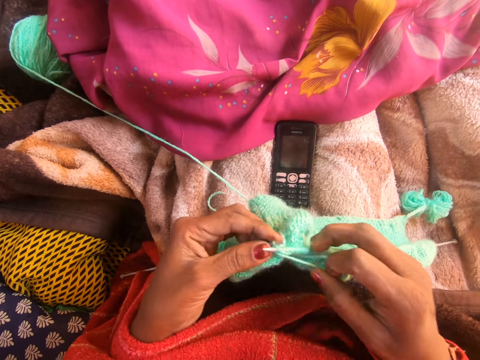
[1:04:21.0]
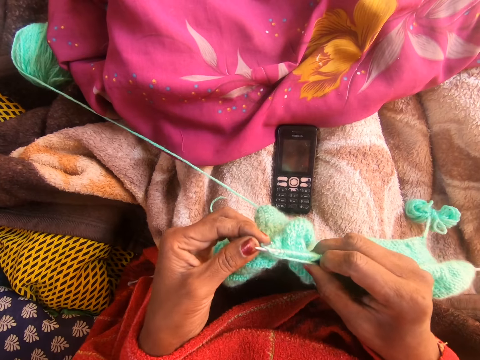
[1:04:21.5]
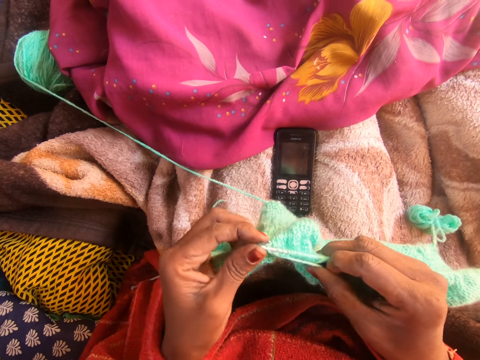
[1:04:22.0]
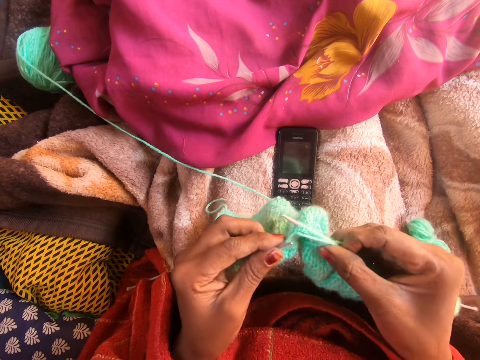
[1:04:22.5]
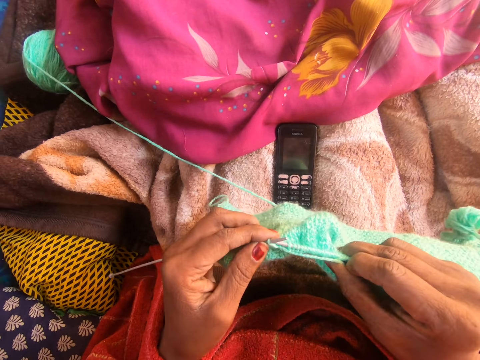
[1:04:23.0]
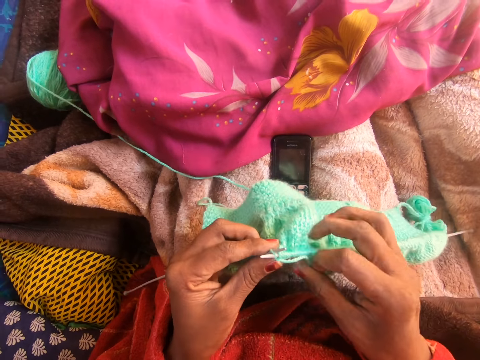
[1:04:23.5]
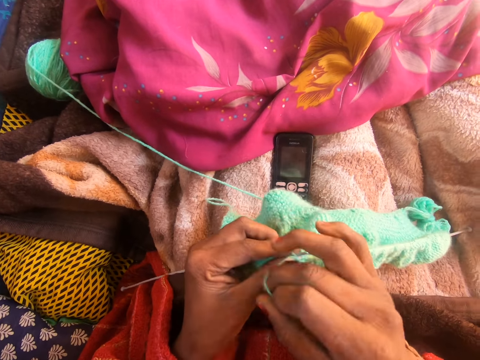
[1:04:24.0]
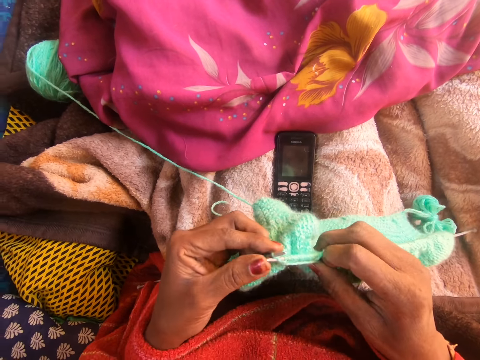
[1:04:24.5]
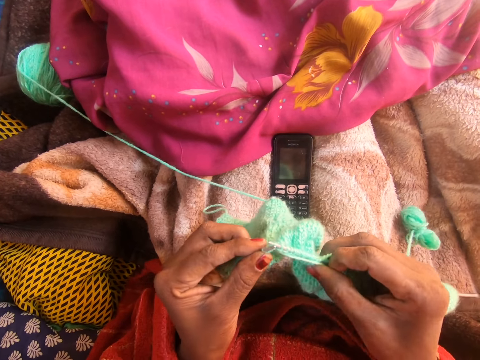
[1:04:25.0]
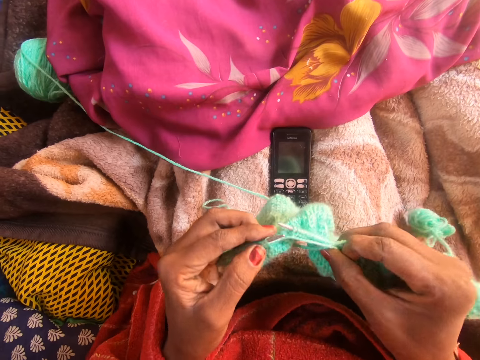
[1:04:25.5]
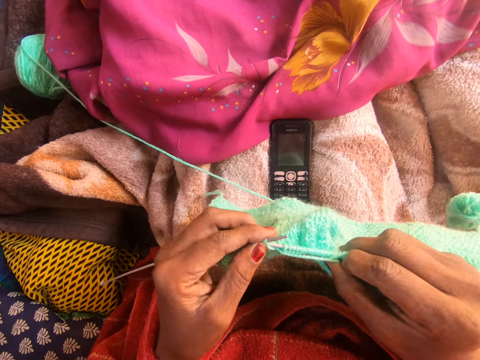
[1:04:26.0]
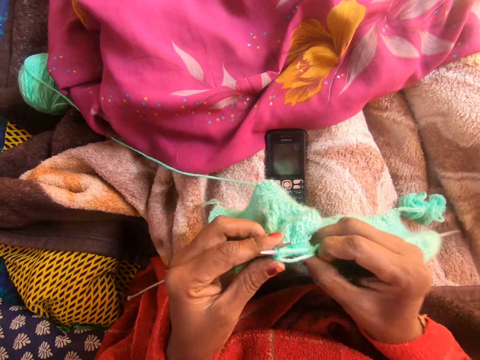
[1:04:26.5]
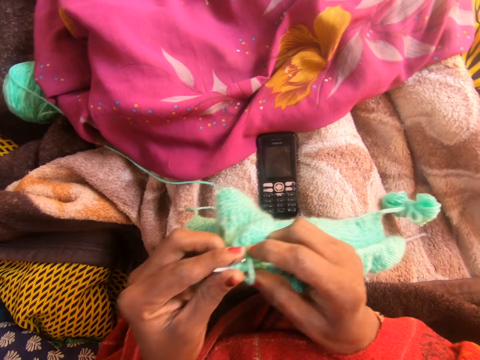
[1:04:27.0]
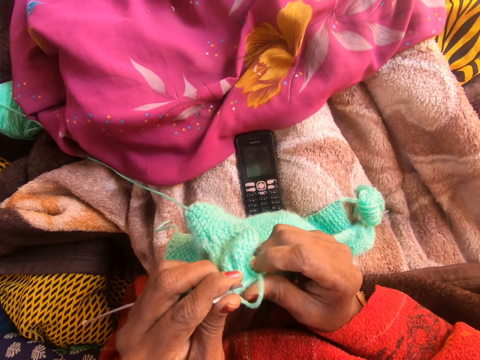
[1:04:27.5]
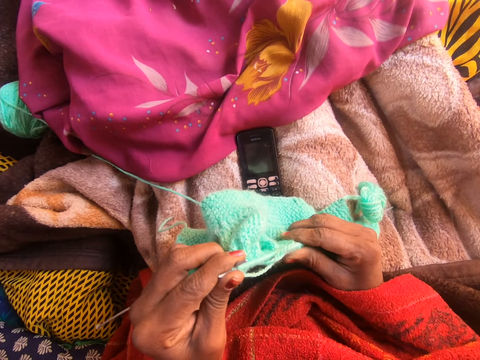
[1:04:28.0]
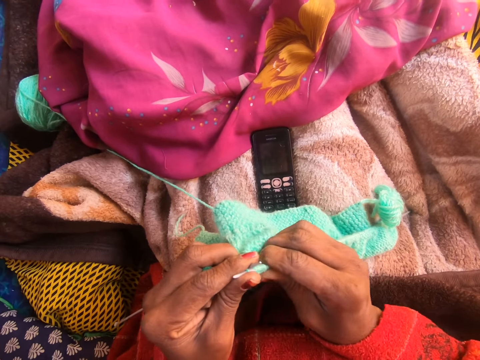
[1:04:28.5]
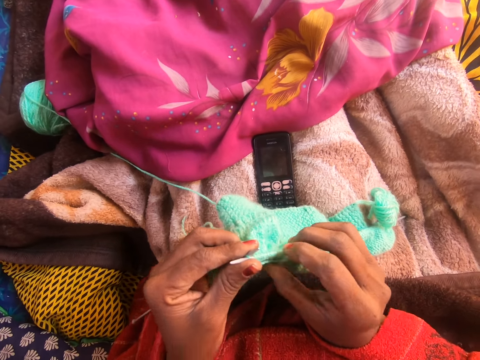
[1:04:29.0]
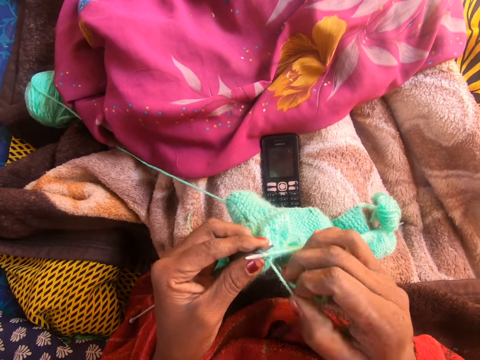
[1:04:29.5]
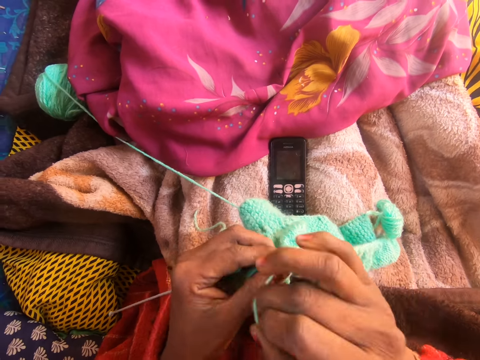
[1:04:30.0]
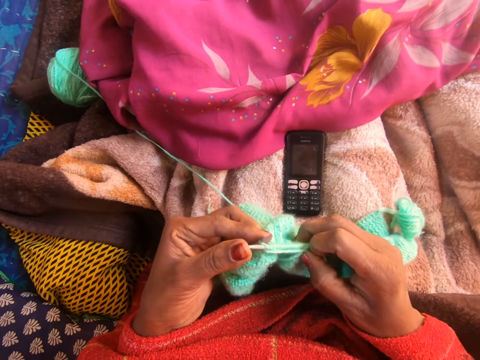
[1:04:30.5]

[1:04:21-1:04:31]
The camera wearer adjusts the knitted yarn on the right knitting needle with her right hand.

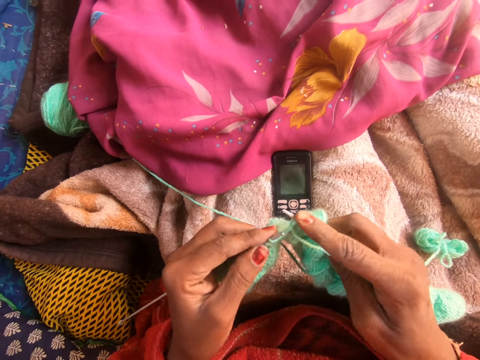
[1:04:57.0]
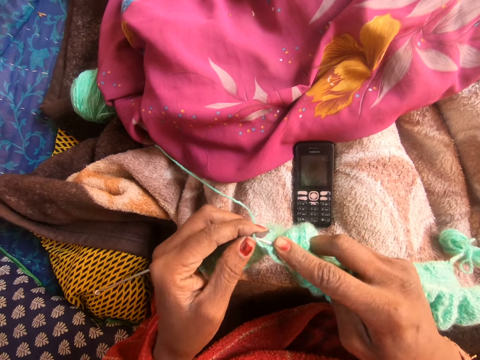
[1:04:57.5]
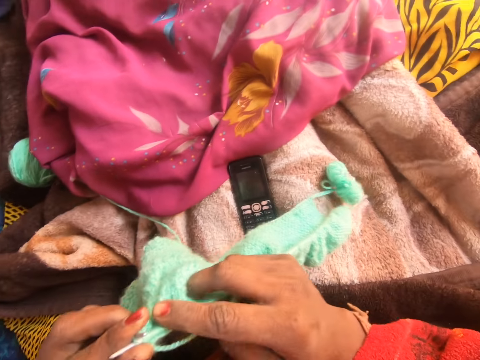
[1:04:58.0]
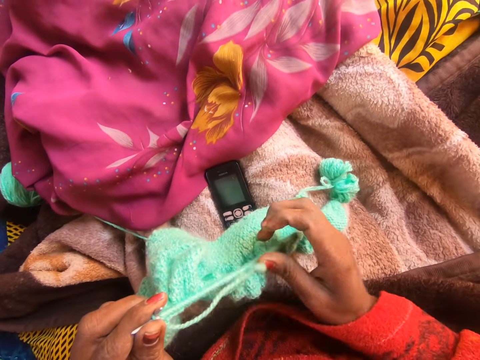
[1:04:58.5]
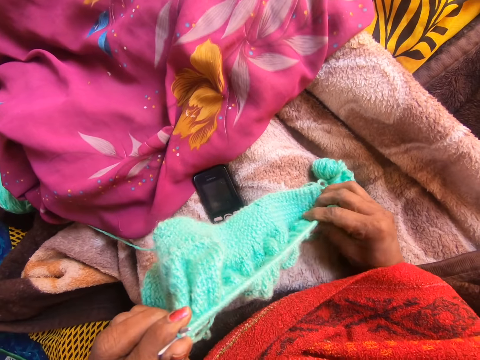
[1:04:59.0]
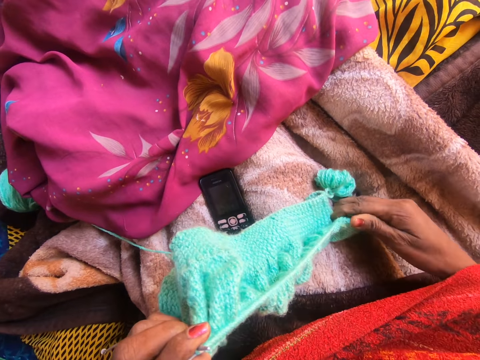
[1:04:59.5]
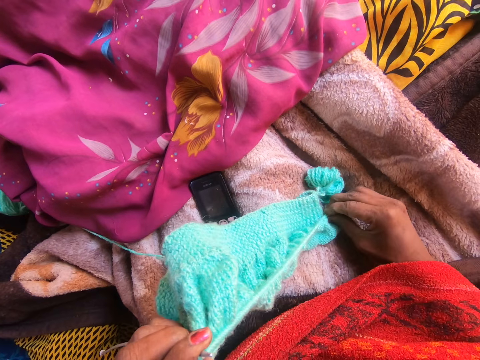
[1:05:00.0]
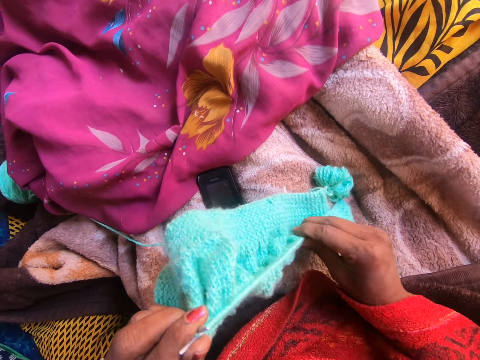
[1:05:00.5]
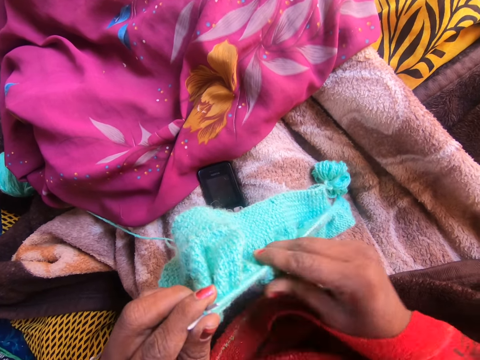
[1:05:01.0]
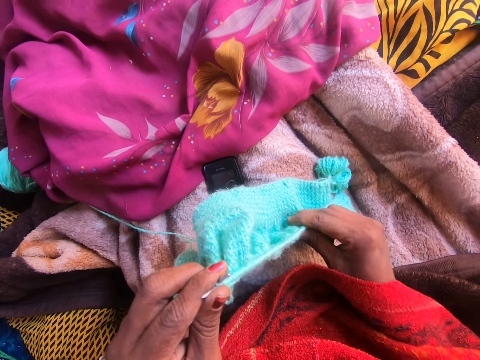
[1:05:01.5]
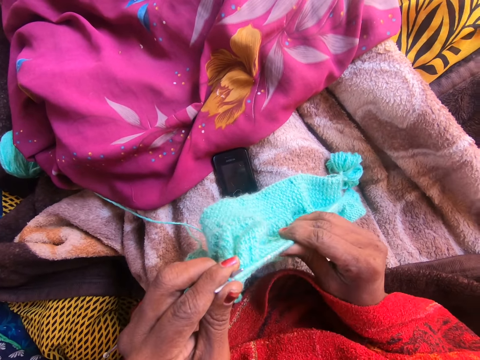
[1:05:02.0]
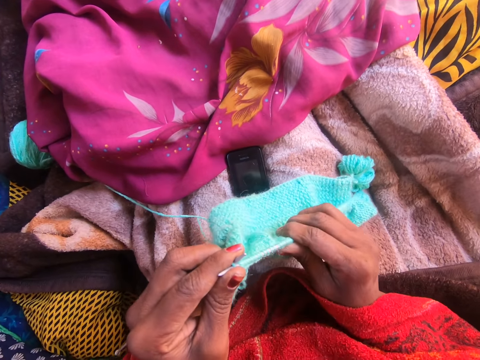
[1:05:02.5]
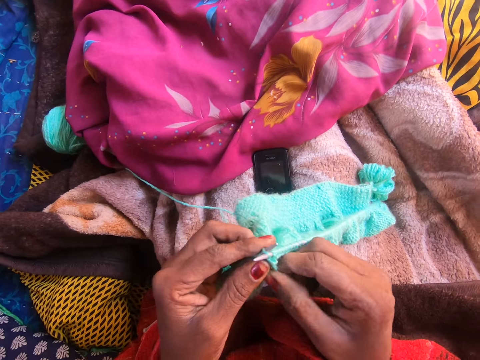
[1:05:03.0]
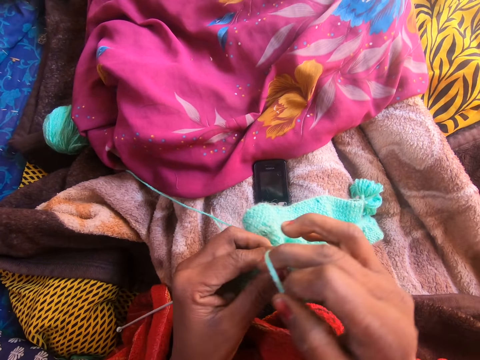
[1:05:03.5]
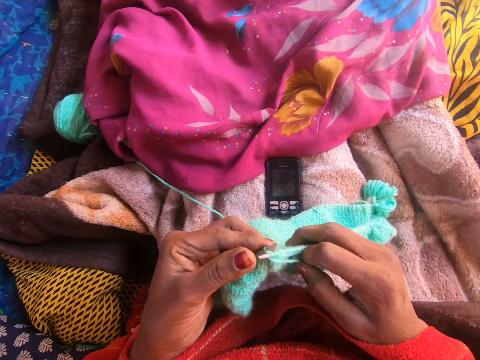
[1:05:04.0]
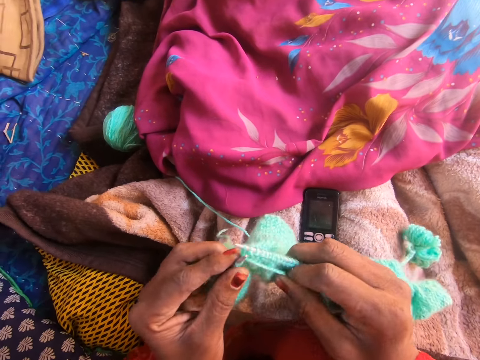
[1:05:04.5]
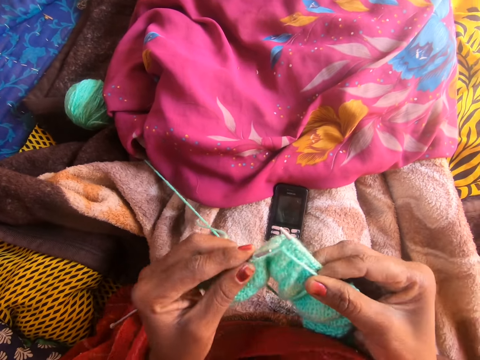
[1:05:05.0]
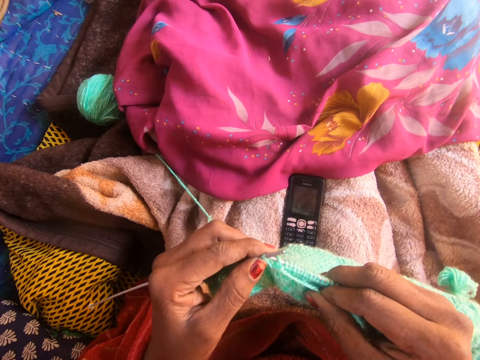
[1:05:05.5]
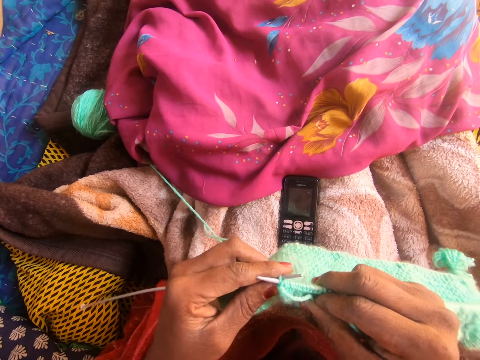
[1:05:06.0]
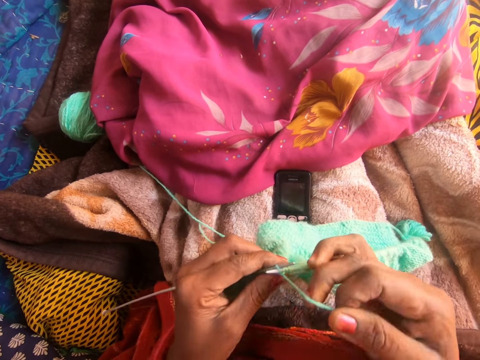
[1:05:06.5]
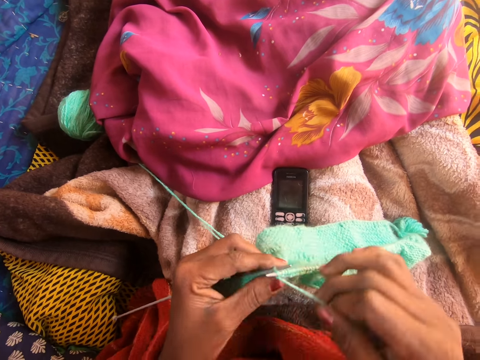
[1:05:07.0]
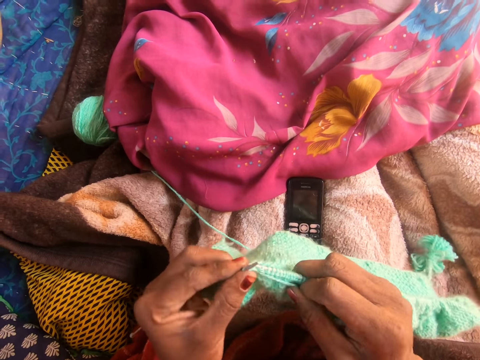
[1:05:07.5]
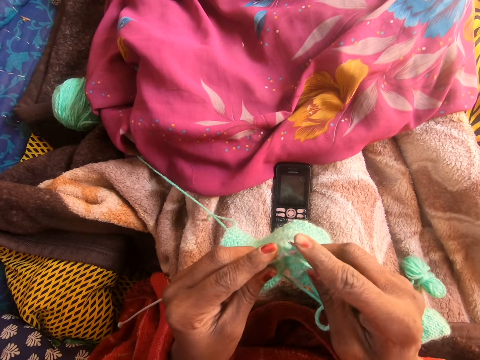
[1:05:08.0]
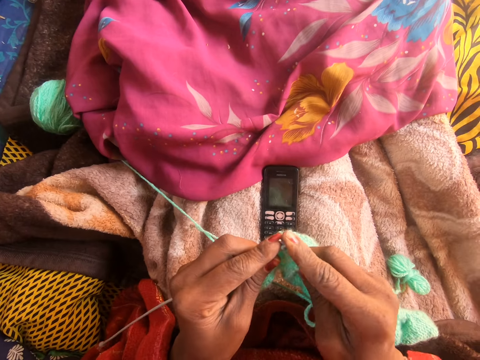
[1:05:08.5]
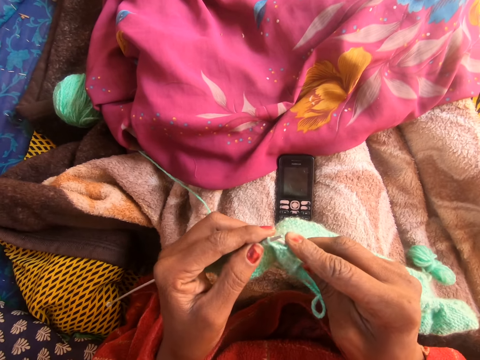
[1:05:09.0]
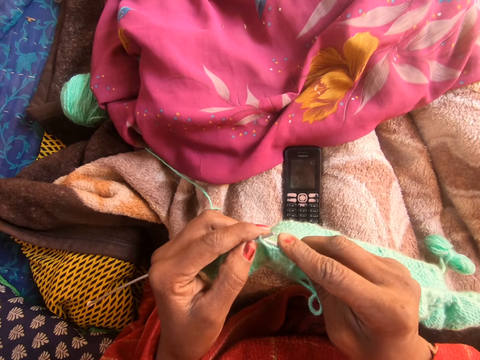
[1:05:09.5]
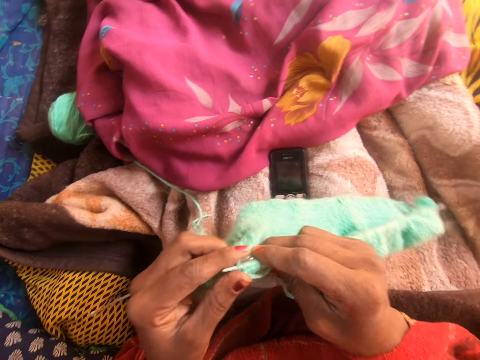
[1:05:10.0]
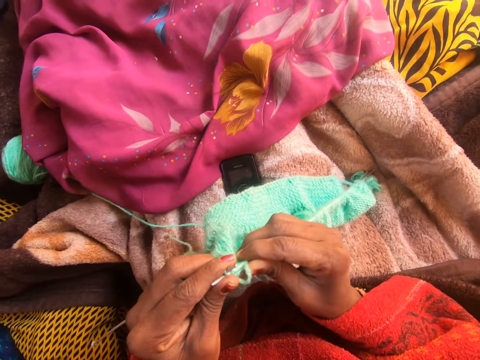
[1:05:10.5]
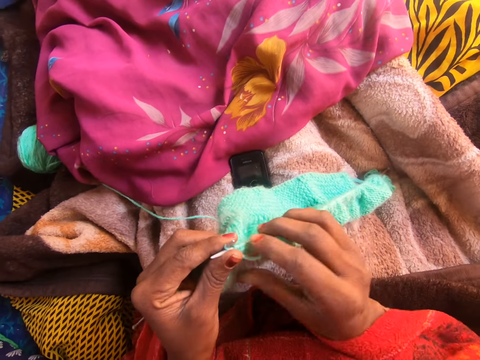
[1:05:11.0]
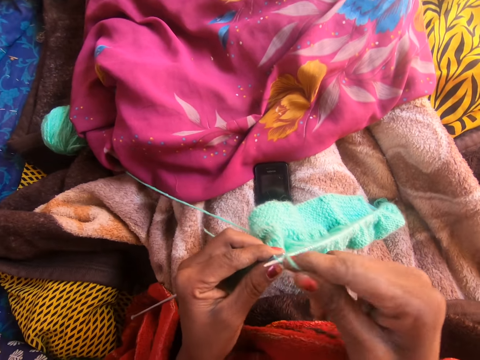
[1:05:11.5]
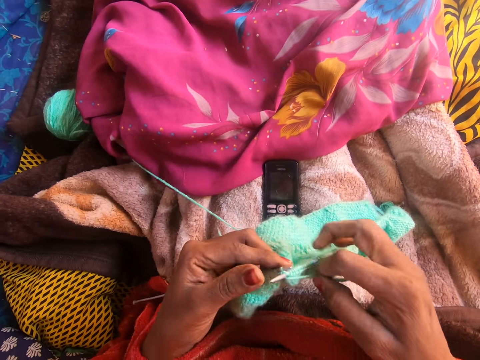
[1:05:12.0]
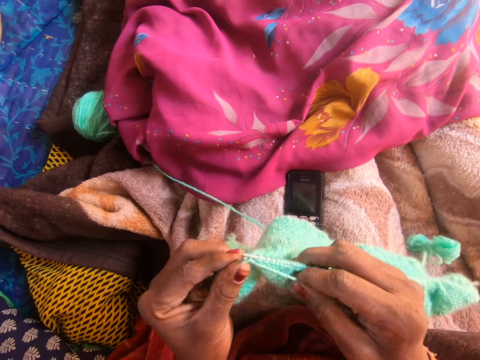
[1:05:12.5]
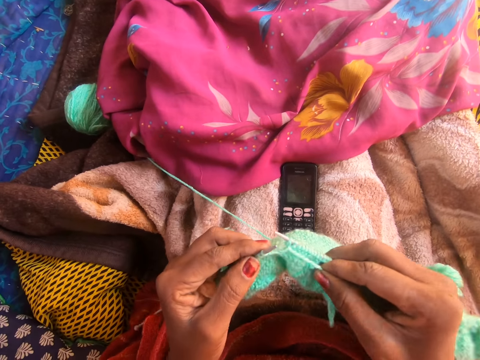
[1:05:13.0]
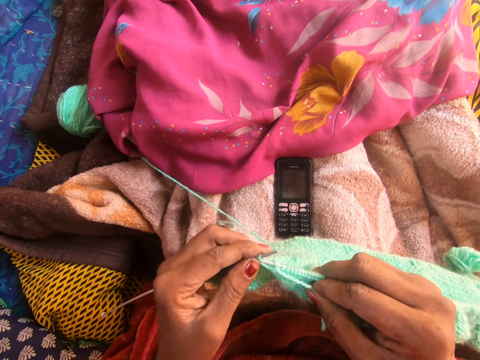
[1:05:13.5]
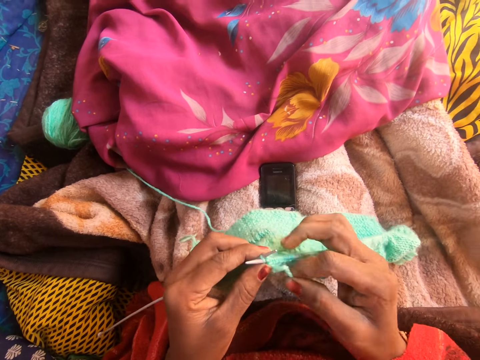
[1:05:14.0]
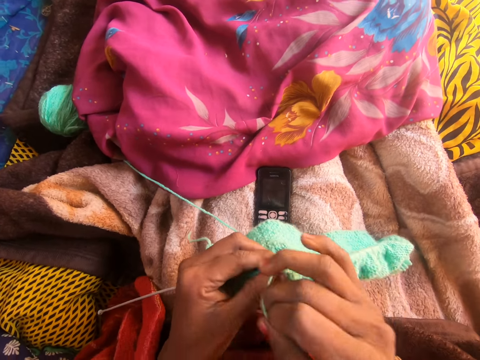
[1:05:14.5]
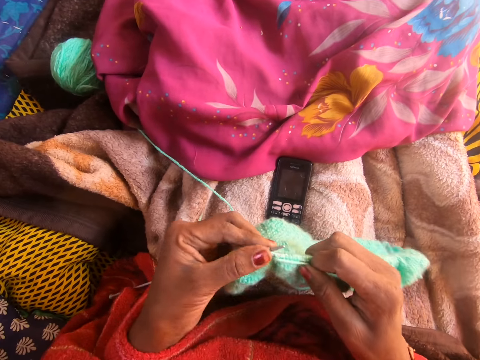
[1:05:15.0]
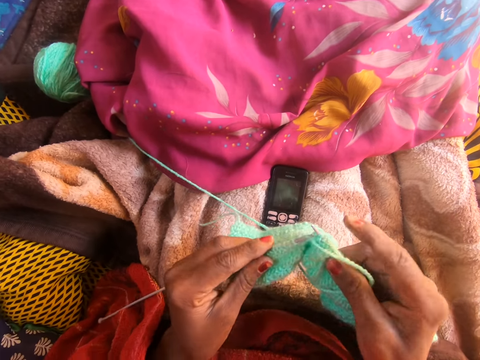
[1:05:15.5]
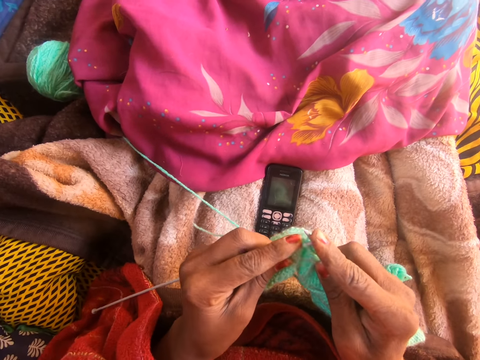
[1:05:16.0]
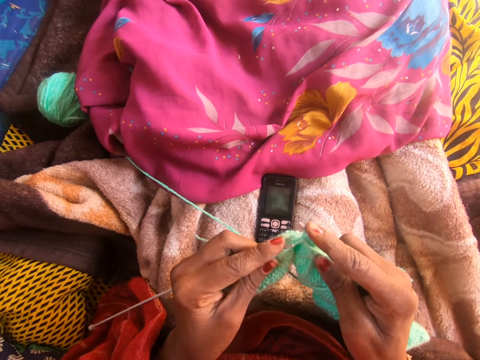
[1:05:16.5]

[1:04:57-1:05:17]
The camera wearer adjusts the knitted yarn on the right knitting needle with her right hand. She sews a piece of yarn using crochet hooks. She straightens the piece of yarn on the crochet. She sews the piece of yarn using the crochet hooks.
